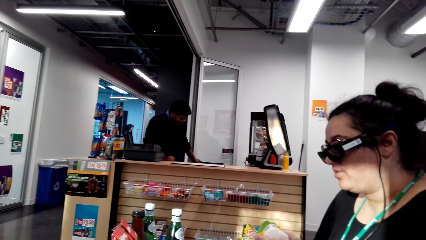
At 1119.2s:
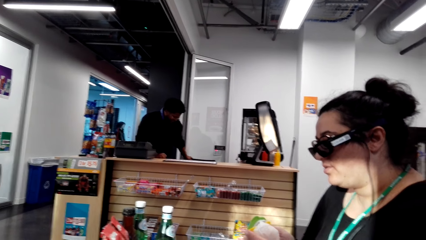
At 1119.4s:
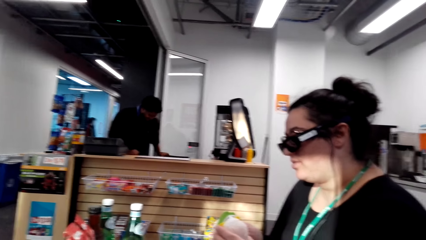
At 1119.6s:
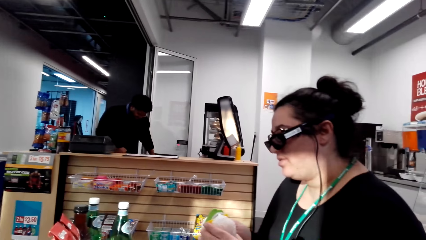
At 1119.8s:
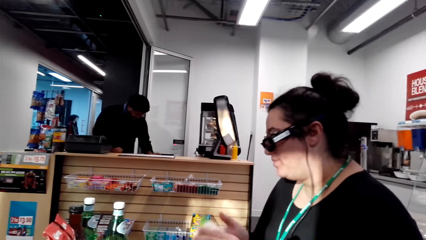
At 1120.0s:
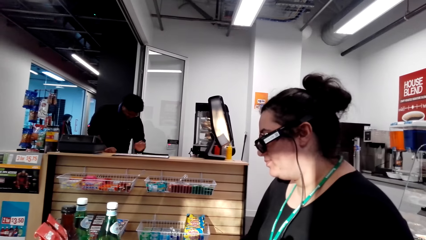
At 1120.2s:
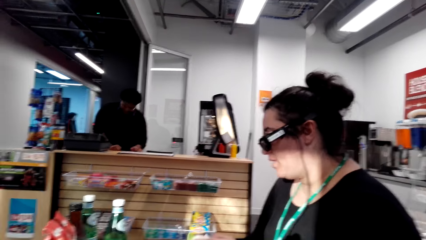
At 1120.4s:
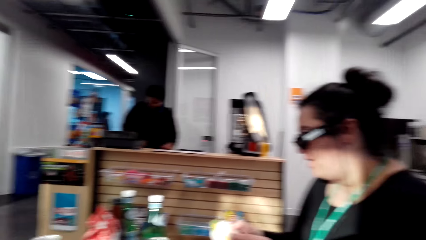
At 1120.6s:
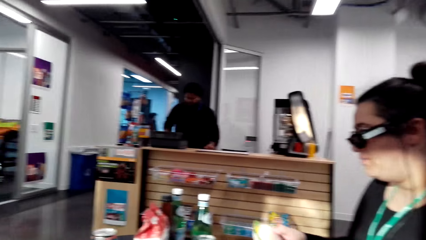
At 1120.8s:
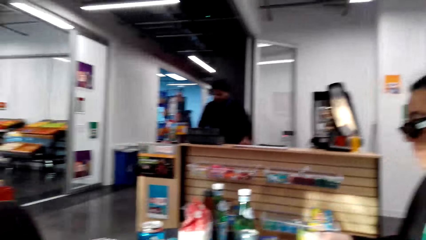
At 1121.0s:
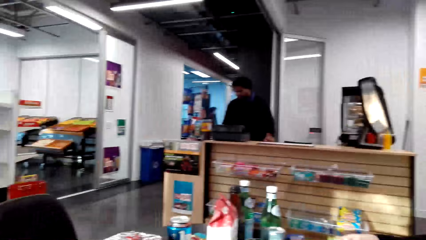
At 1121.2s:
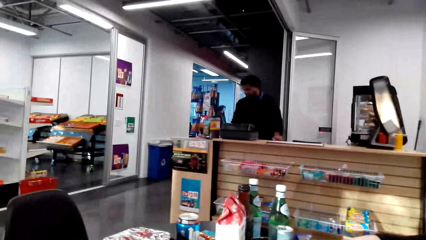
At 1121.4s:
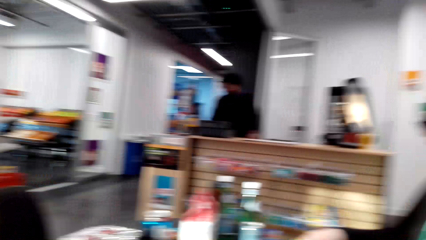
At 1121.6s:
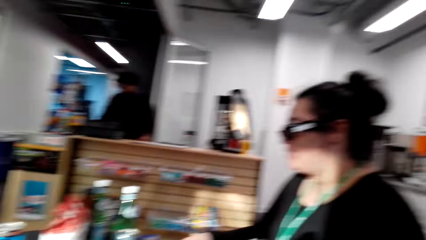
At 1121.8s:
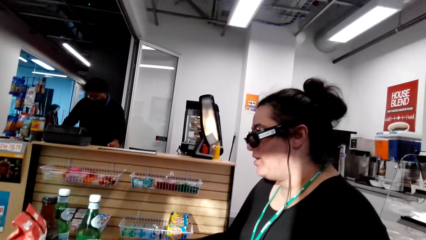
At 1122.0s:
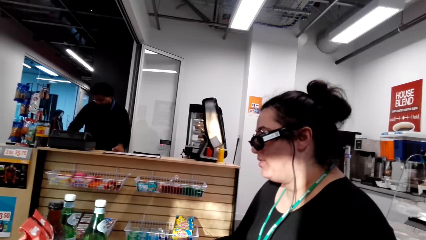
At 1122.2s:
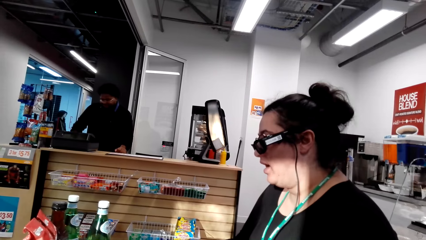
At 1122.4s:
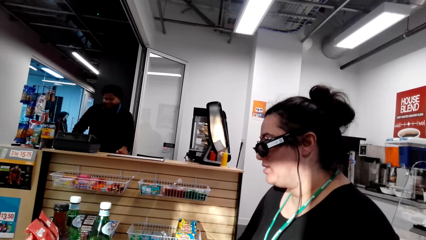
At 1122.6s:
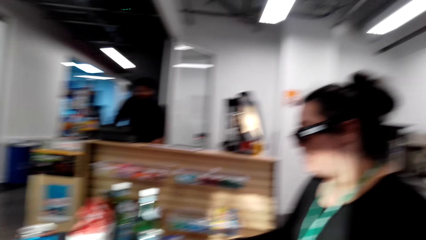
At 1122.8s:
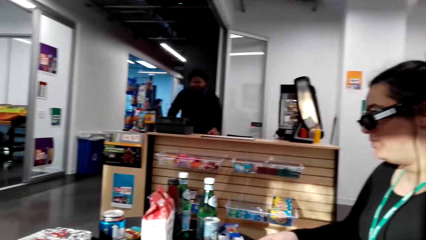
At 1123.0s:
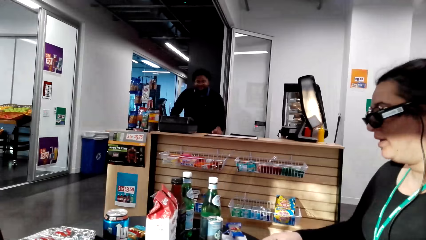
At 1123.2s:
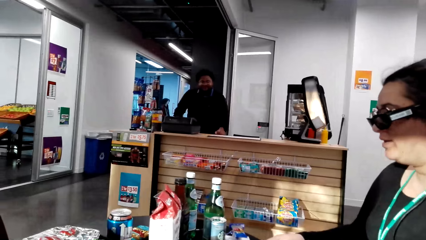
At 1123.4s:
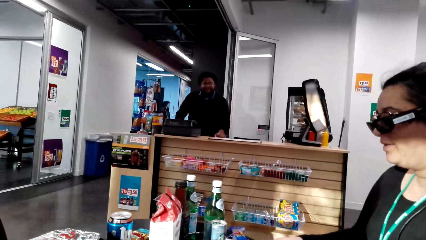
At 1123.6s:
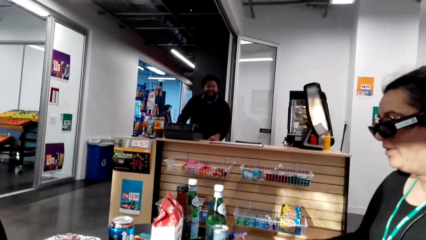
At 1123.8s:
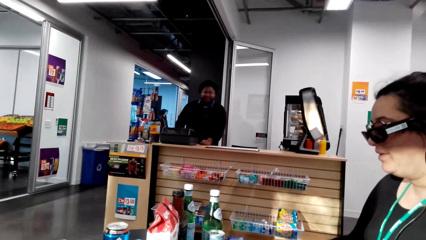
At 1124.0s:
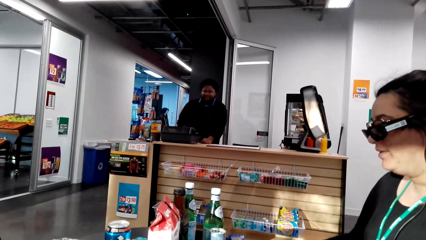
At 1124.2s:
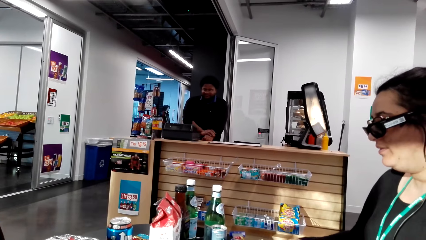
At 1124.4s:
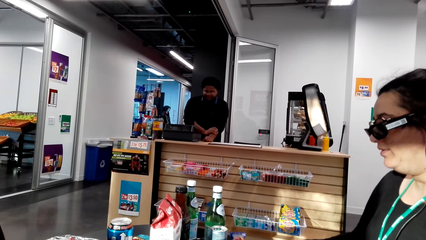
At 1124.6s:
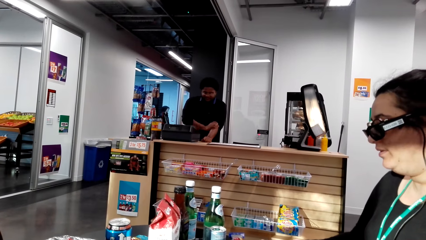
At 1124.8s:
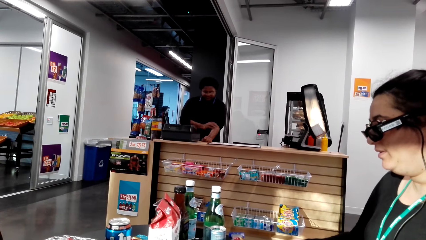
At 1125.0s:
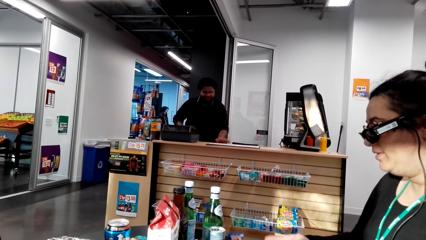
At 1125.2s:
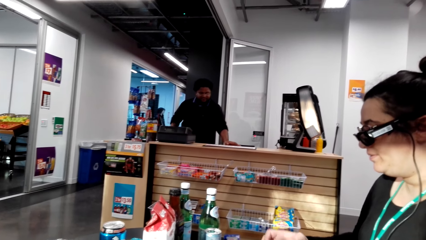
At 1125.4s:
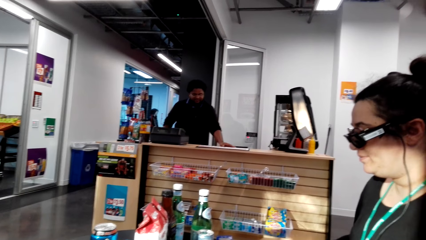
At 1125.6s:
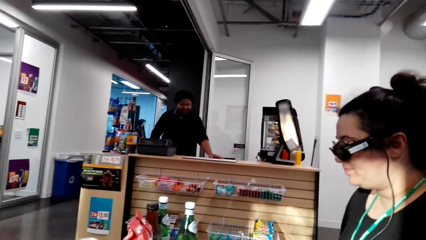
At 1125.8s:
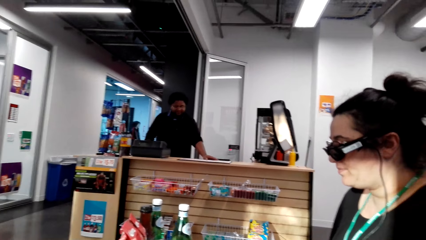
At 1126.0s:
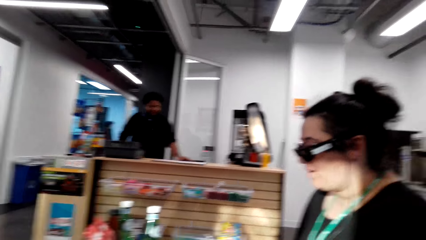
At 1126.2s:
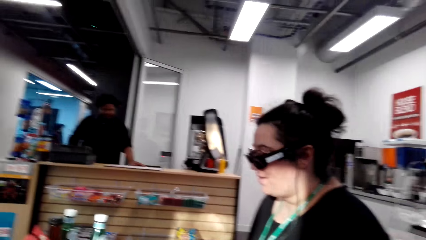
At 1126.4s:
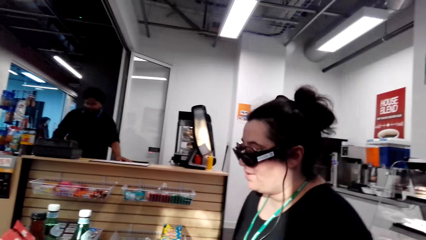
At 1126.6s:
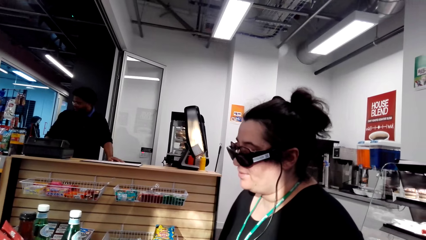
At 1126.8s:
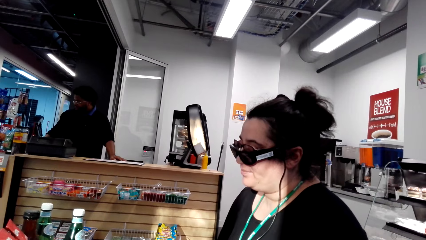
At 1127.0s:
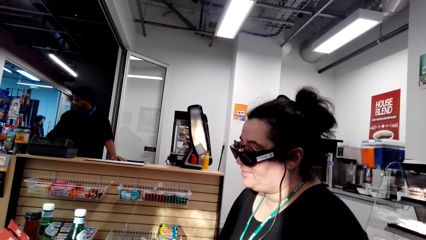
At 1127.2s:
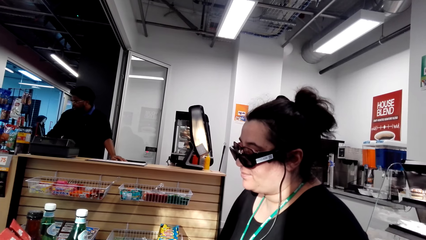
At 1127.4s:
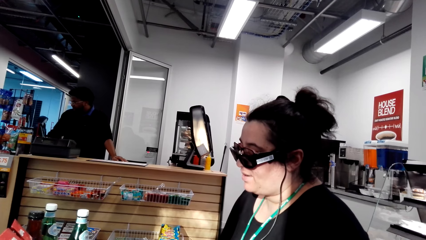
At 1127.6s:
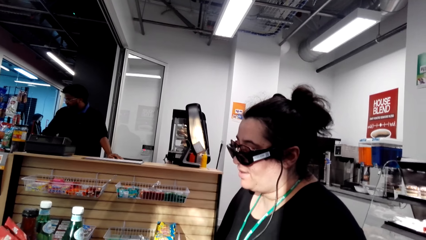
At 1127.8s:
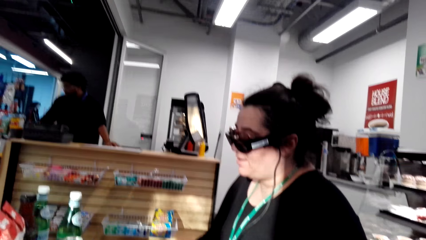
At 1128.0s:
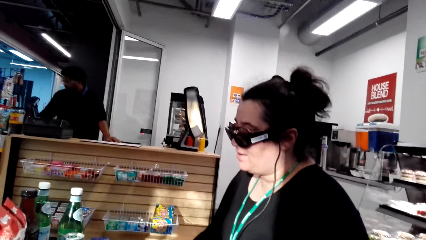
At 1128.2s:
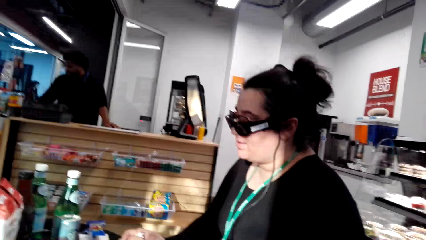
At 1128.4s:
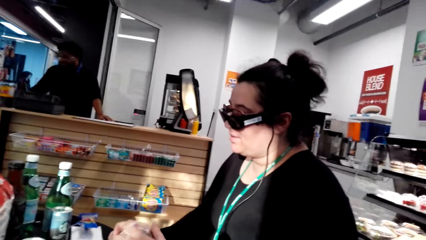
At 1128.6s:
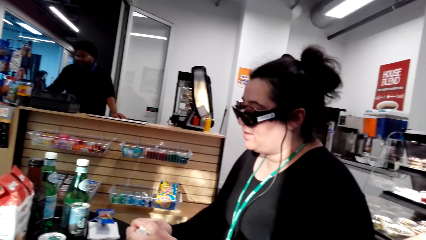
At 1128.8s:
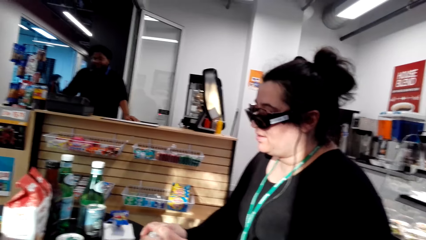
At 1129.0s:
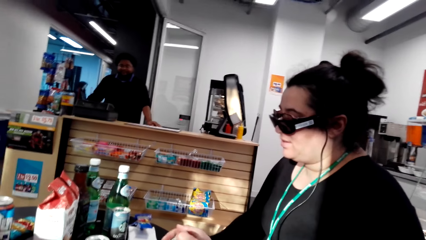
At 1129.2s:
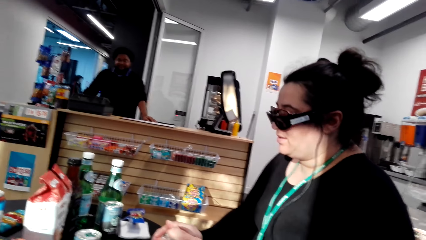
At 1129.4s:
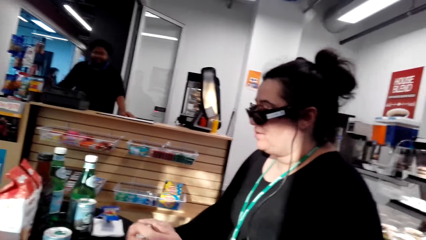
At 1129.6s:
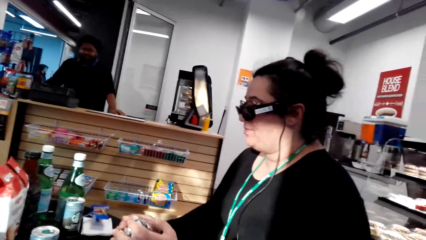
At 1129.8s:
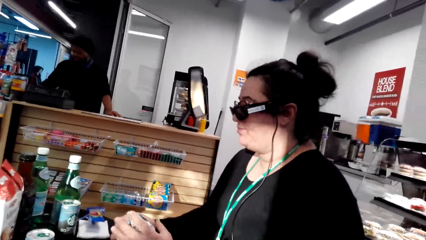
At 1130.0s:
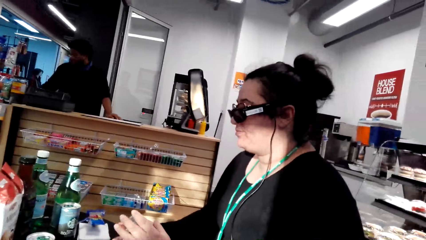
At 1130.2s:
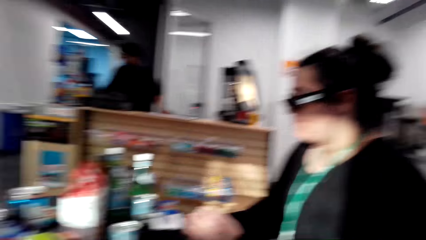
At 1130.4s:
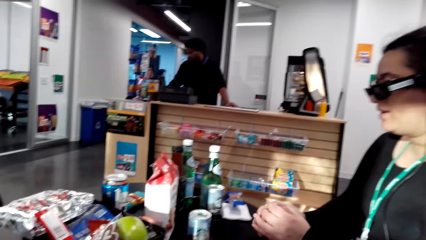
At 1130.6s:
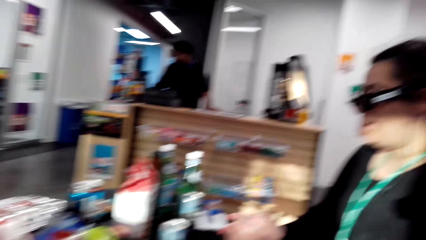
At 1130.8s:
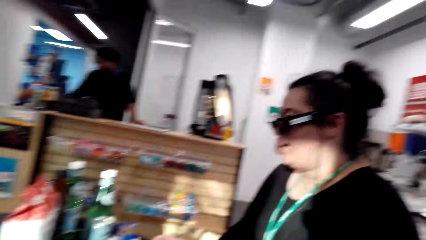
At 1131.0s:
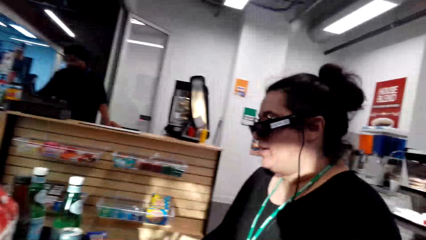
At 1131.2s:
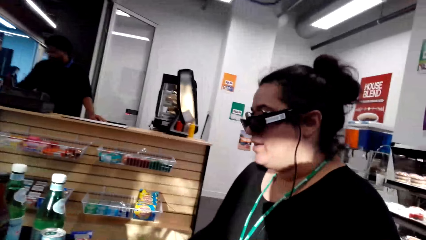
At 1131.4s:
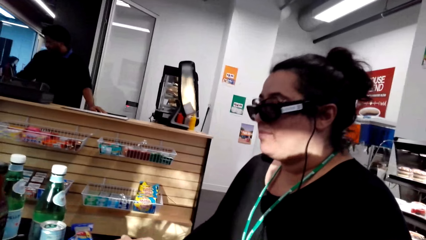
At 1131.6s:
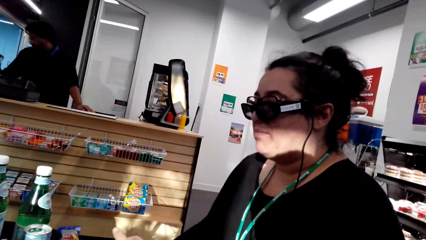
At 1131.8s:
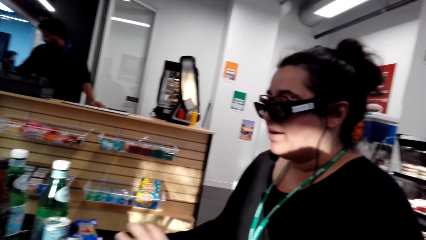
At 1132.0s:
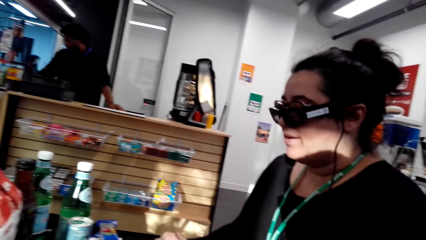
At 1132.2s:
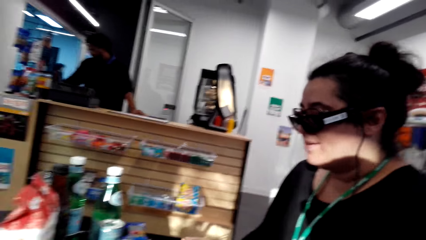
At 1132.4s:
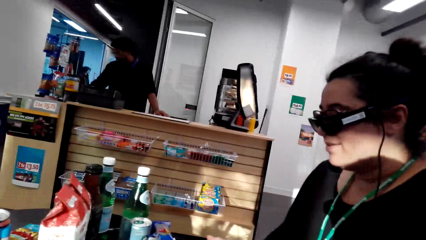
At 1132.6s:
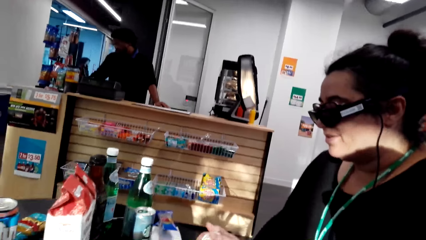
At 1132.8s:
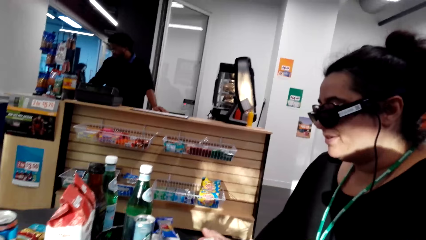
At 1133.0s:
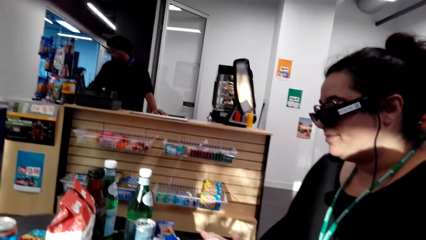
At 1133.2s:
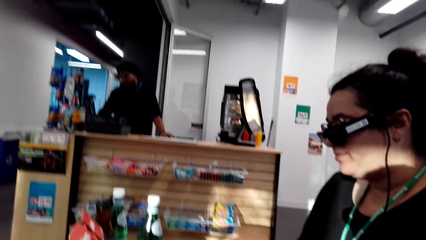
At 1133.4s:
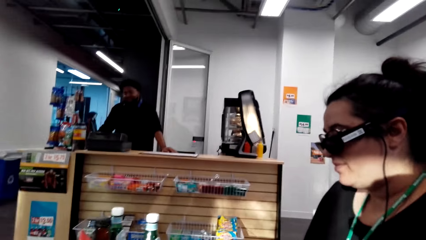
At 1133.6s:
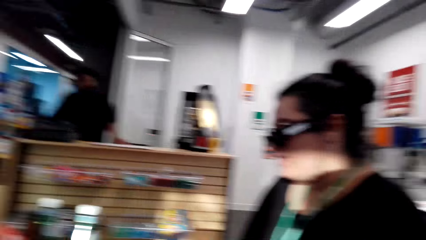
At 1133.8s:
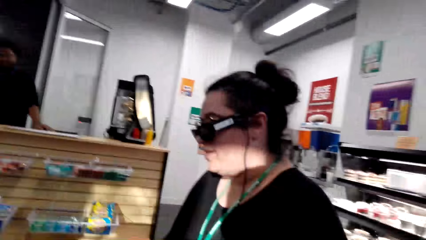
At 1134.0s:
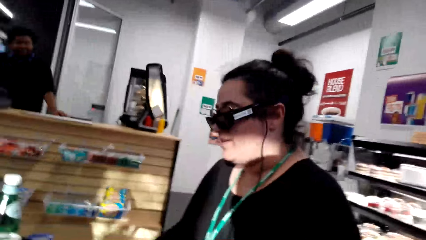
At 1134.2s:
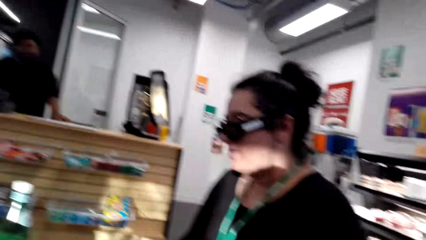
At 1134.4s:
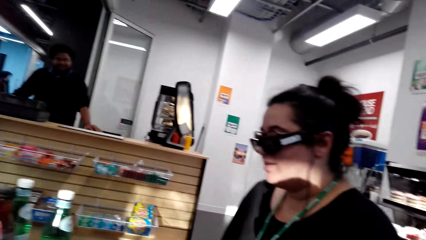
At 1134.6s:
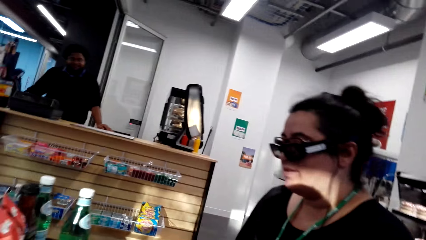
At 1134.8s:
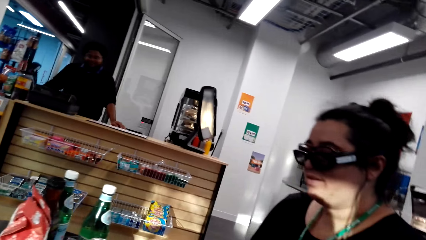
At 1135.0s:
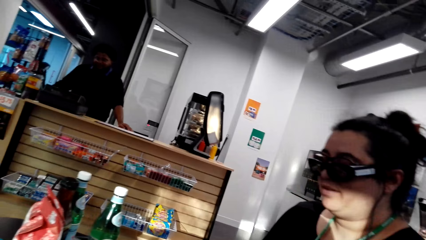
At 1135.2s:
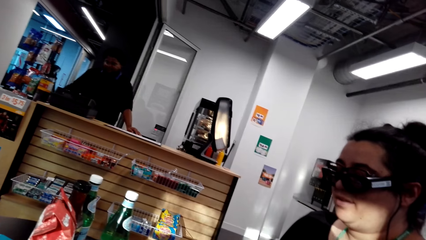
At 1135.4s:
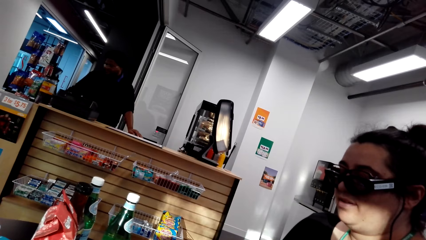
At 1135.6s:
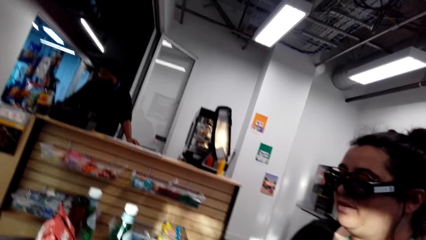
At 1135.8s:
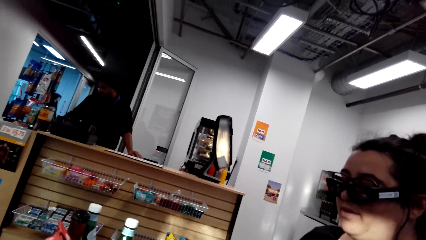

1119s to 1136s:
A man moves a chair. The man pulls up his shirt. A woman wraps a burger with a foil paper.
